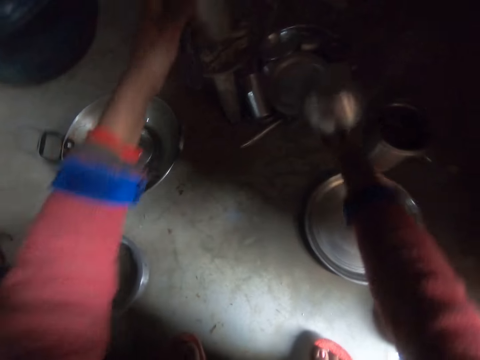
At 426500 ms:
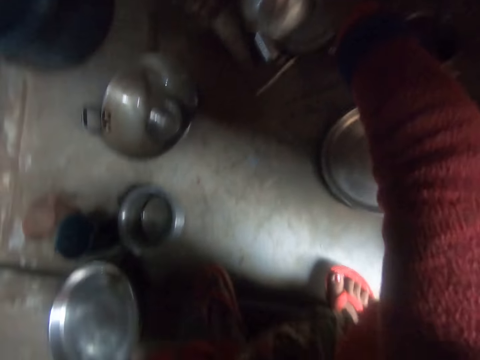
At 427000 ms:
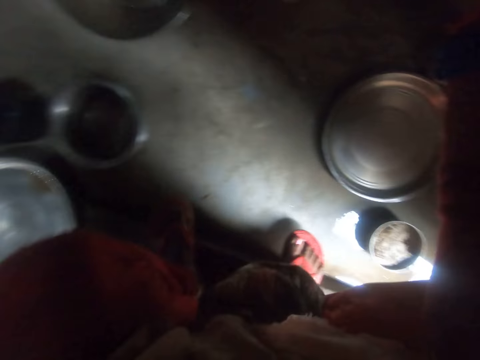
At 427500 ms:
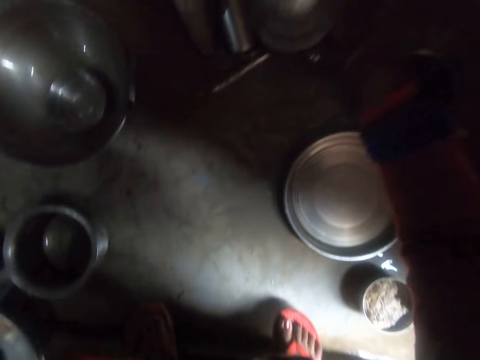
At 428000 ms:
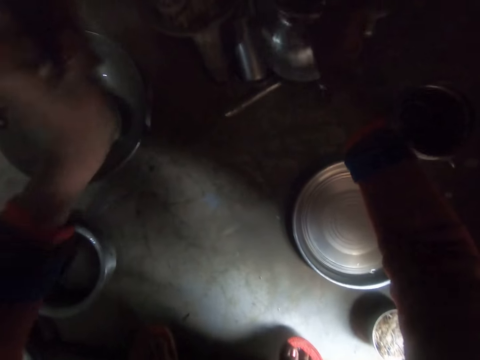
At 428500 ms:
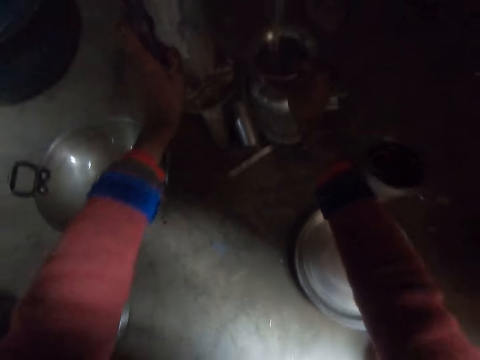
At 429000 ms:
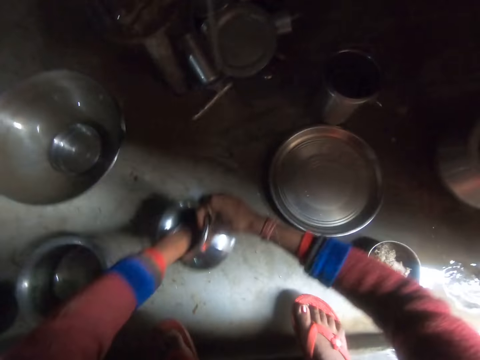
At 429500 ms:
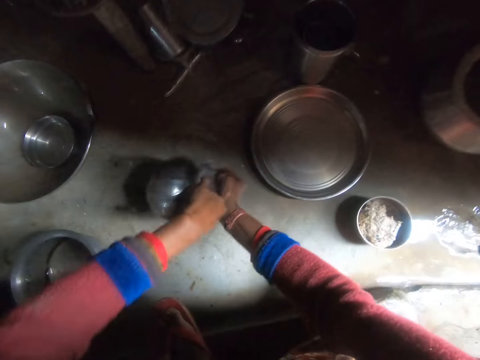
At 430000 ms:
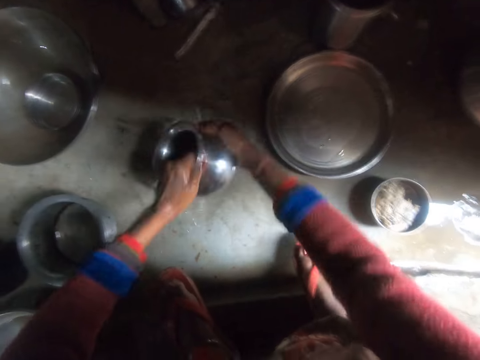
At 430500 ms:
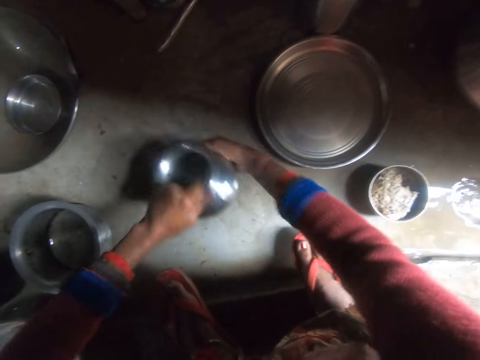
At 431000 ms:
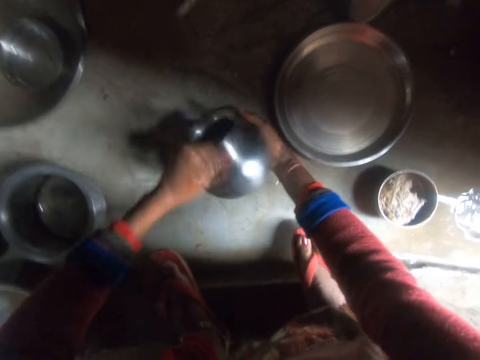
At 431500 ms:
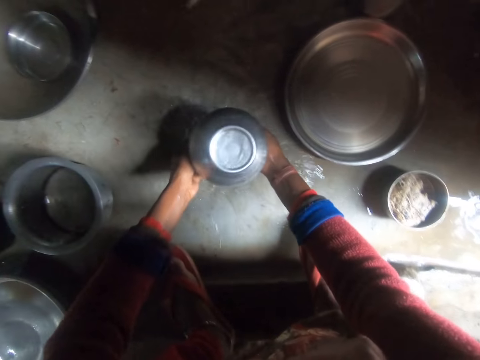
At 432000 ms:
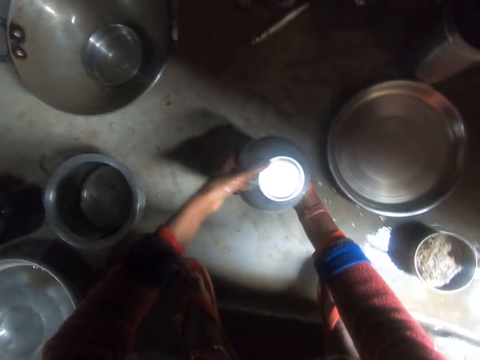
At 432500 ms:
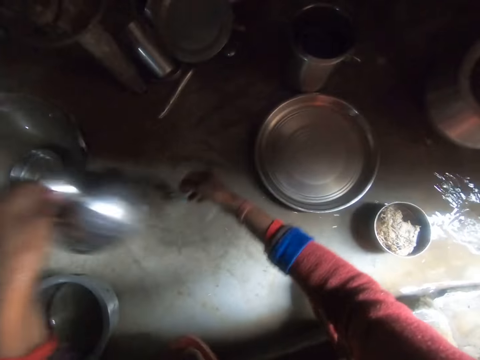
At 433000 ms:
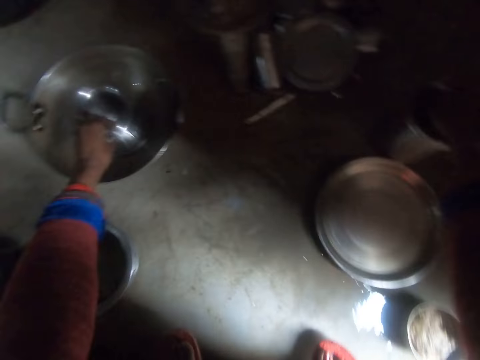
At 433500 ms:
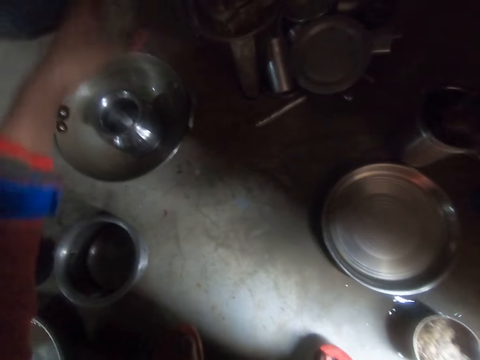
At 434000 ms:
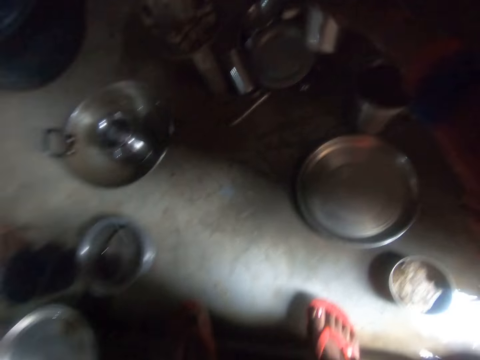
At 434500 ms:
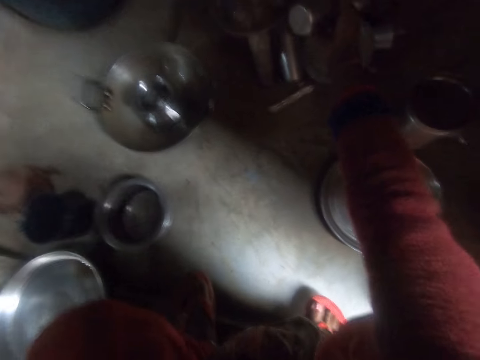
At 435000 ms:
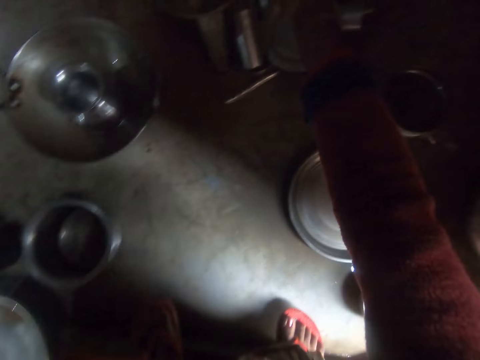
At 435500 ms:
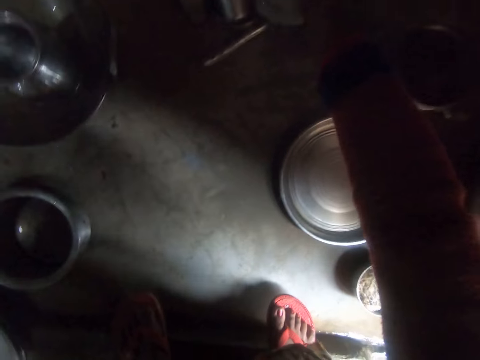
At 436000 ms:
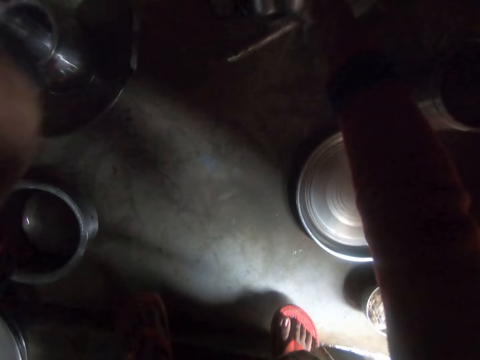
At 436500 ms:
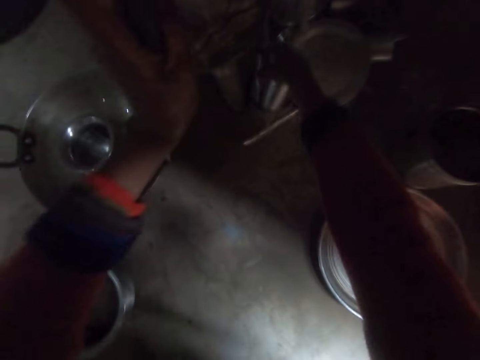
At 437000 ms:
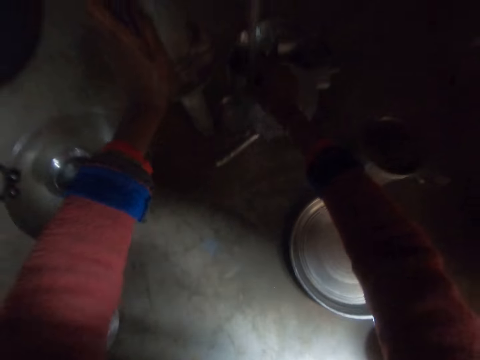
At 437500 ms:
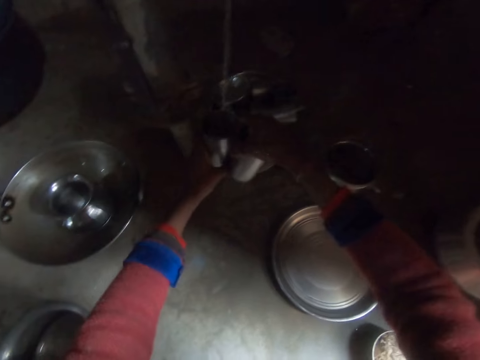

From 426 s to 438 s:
The camera wearer picks up another stainless steel pot. They pump water into the stainless steel pot. They clean the deep pot. They rinse the stainless steel pot. They place the stainless steel pot in the wok. They pump water. They clean the water glass. They rinse cups.

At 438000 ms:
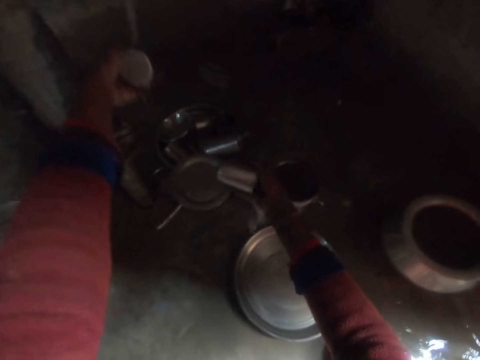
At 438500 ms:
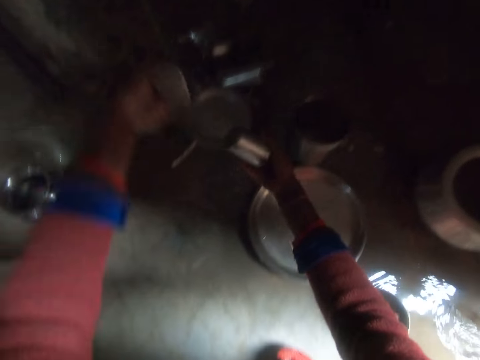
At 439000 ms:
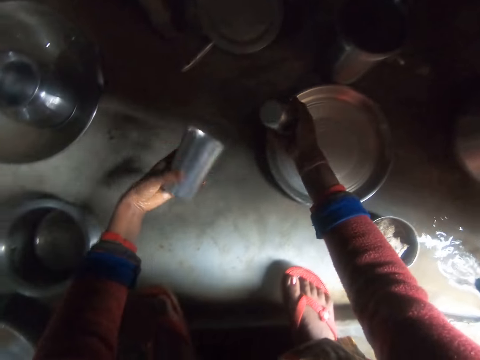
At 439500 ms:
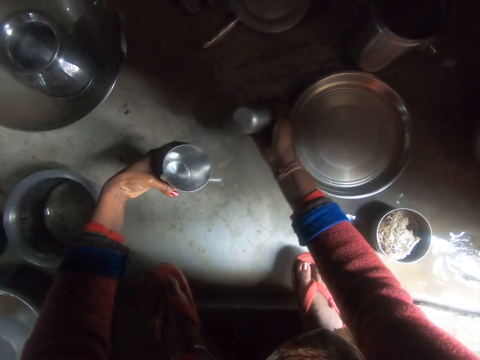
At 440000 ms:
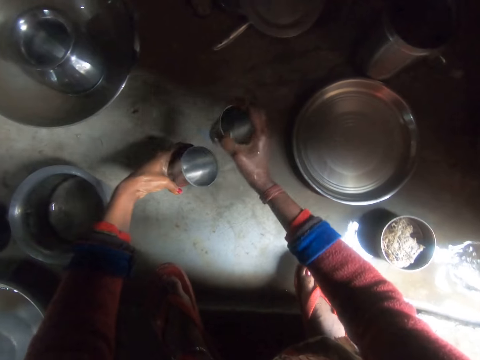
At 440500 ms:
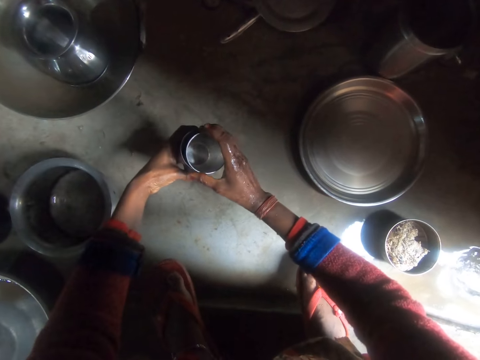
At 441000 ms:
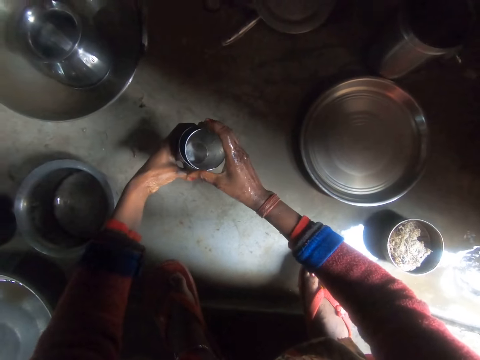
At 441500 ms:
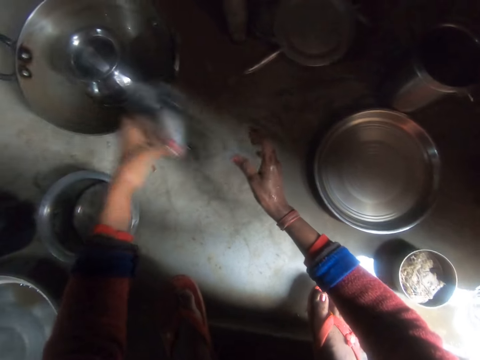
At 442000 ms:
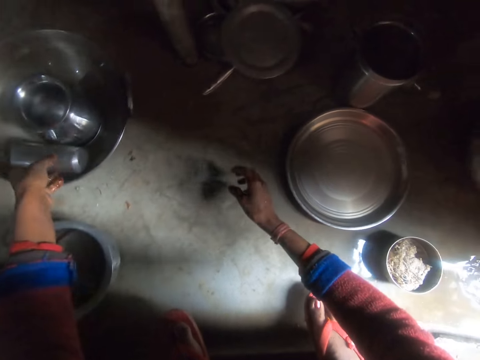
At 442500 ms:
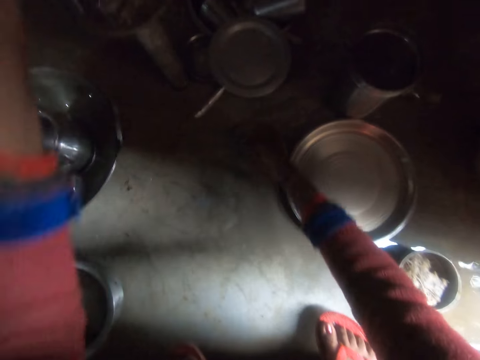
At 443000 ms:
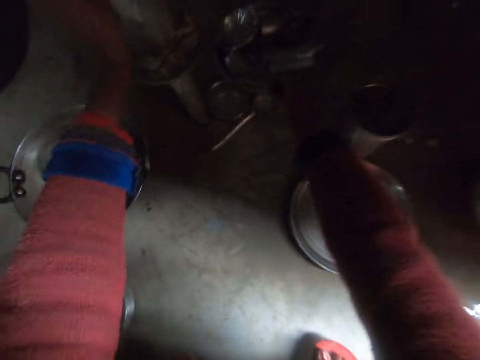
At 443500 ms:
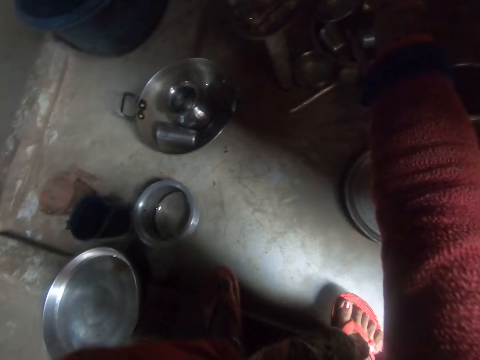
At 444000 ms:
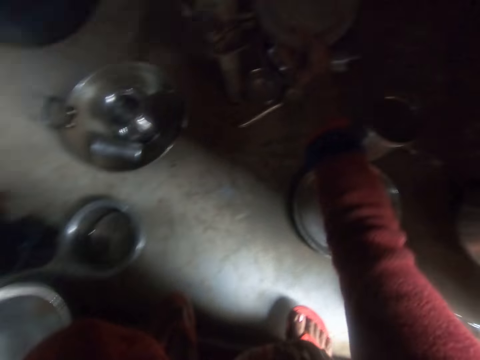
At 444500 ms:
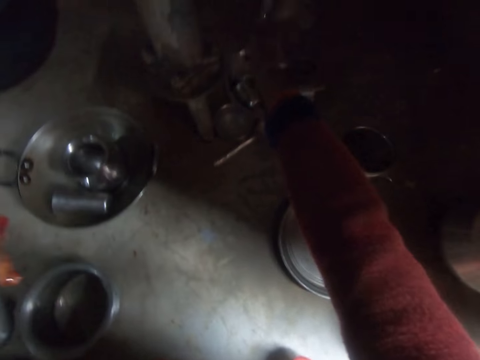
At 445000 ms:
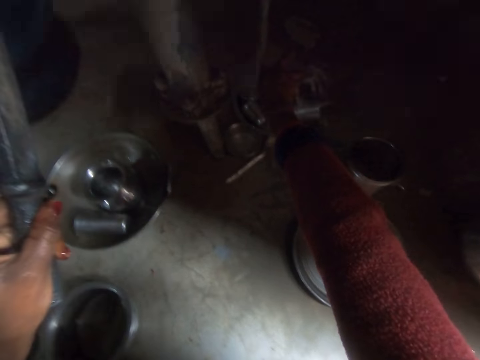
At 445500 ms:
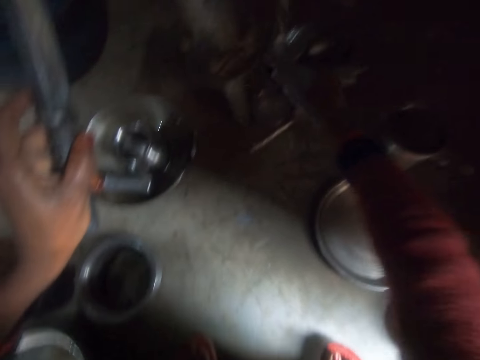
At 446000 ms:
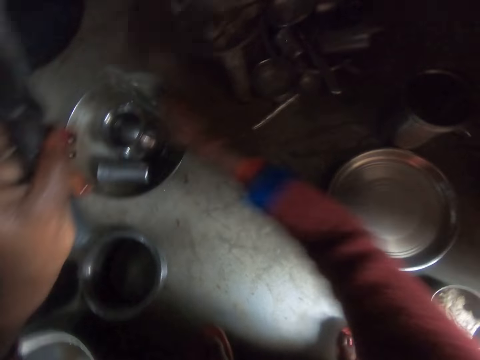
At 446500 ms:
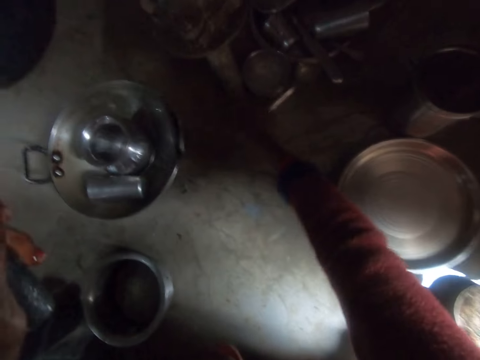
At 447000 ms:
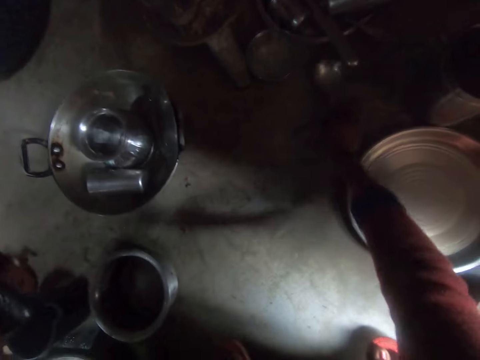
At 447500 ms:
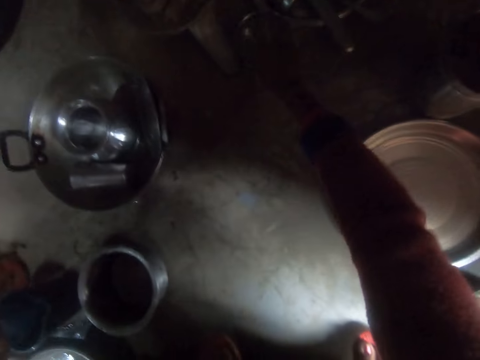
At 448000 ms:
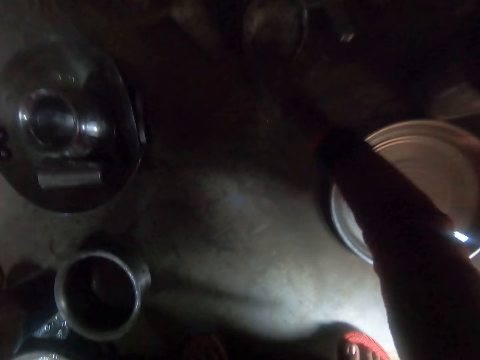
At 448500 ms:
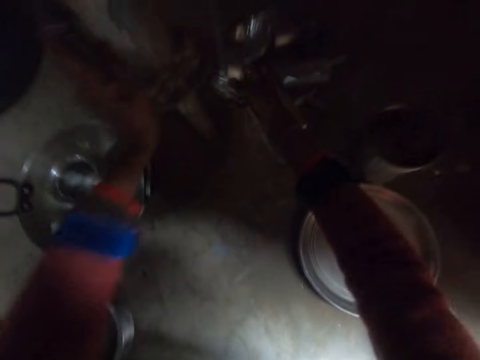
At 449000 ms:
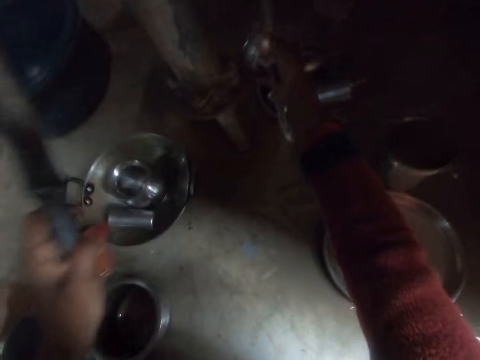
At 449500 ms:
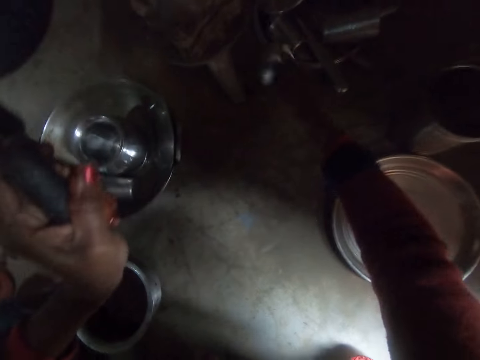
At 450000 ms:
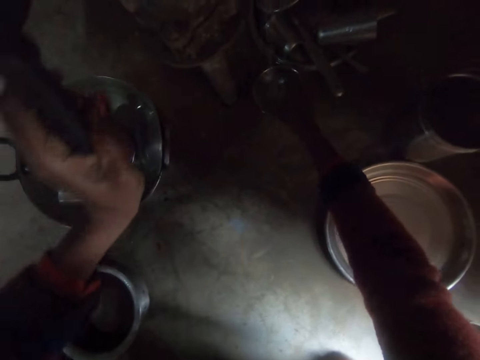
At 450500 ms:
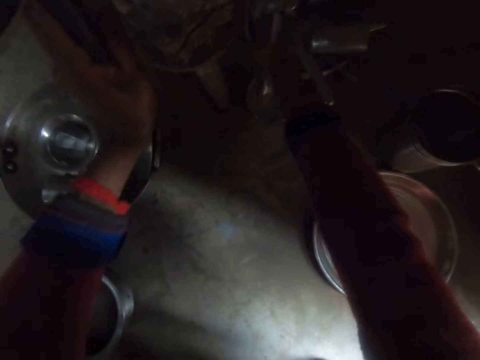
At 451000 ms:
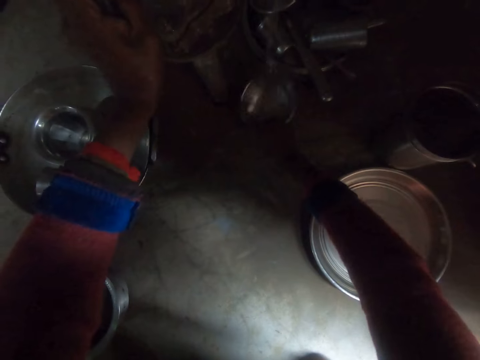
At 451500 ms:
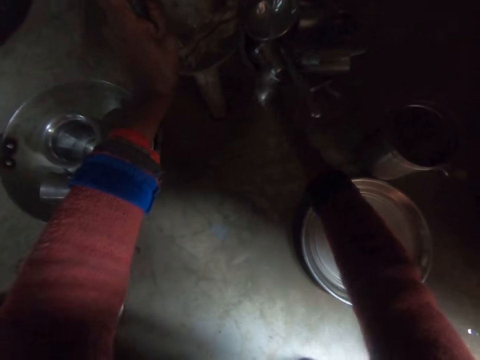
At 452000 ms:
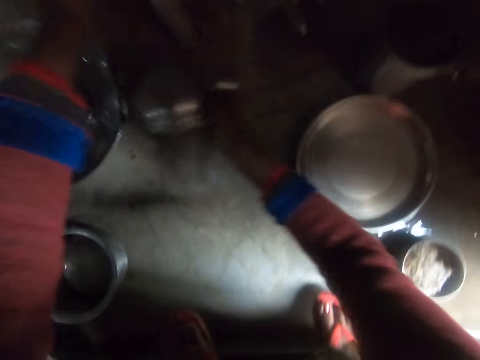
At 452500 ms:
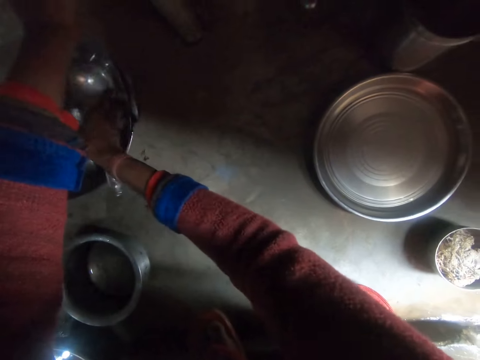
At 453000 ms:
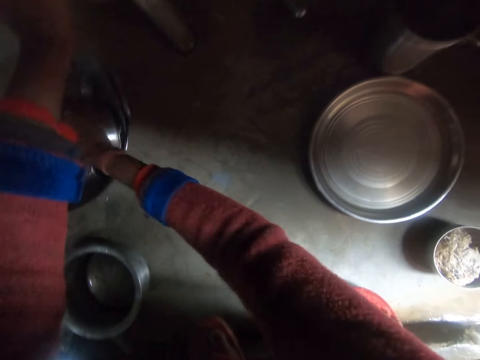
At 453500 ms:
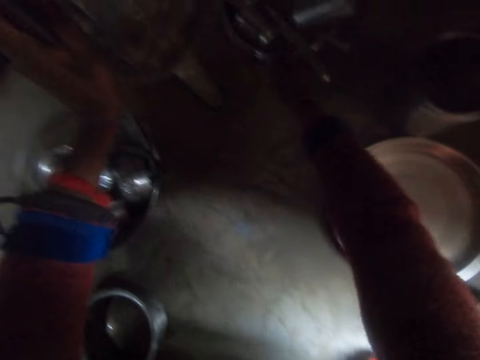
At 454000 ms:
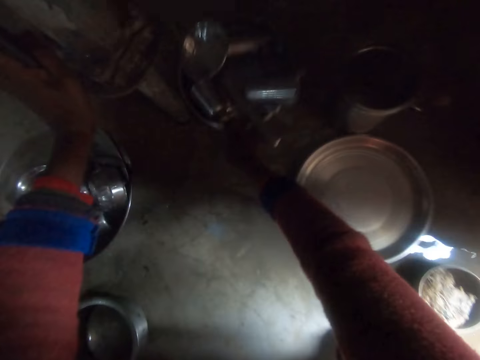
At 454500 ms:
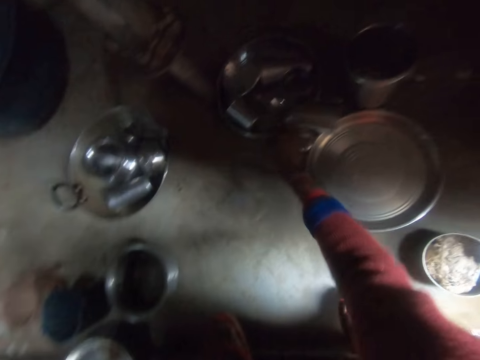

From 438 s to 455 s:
The camera wearer looks at the water glass. They place a cup into the other. They put the water glass on the wok. They pick up the lid or plate. They clean the lid. They pump water into the plate. They rinse the plate. They drop the plate in the wok. They rinse a bowl and spoon. They pick up the serving spoon. They pick up the plate. They clean the serving spoon and clean the plate. They put the serving spoon on the wok. They put the plate on the wok. They pull a tray of cups and spoons.
